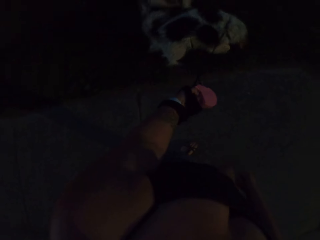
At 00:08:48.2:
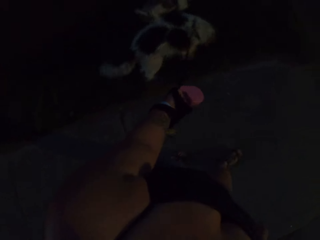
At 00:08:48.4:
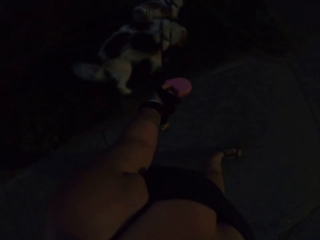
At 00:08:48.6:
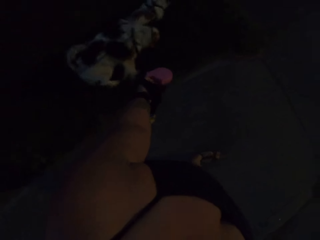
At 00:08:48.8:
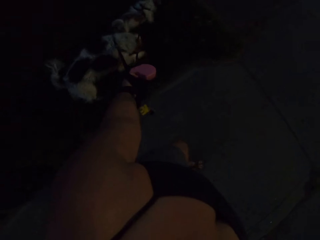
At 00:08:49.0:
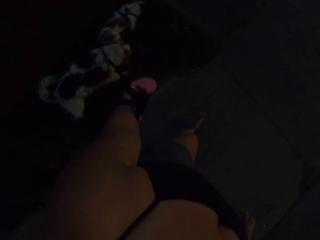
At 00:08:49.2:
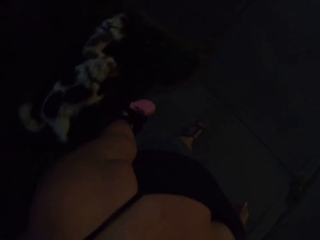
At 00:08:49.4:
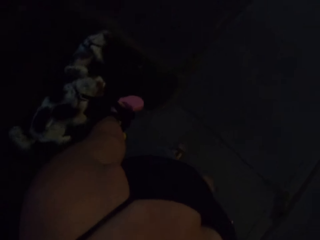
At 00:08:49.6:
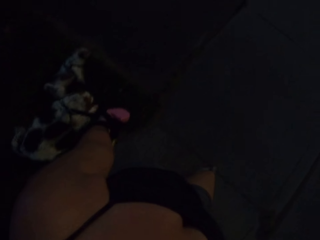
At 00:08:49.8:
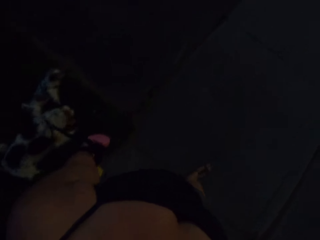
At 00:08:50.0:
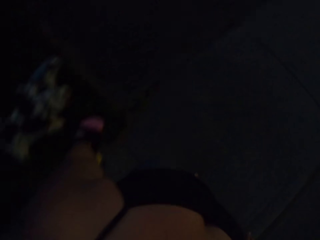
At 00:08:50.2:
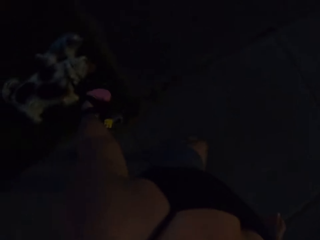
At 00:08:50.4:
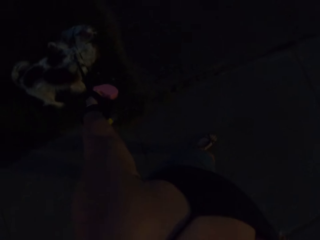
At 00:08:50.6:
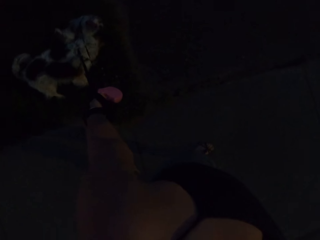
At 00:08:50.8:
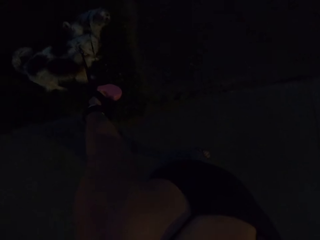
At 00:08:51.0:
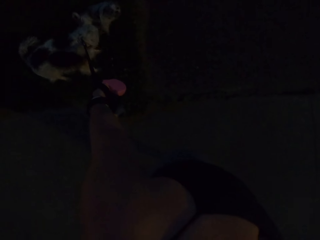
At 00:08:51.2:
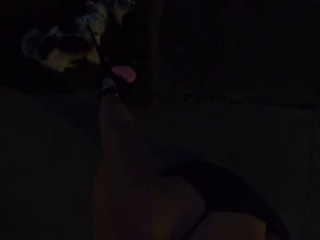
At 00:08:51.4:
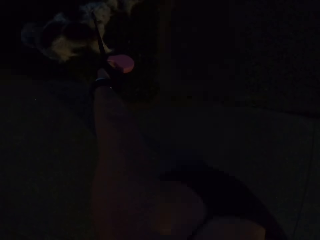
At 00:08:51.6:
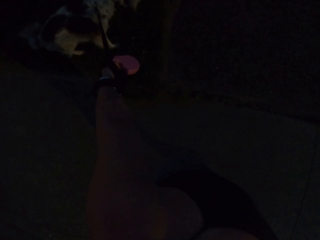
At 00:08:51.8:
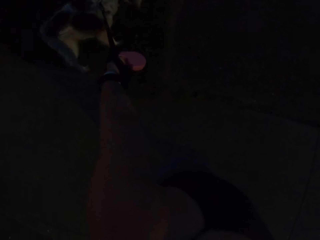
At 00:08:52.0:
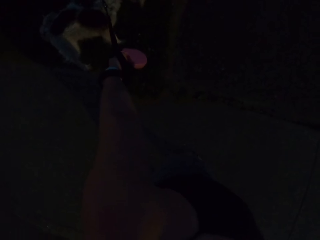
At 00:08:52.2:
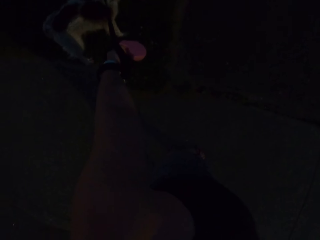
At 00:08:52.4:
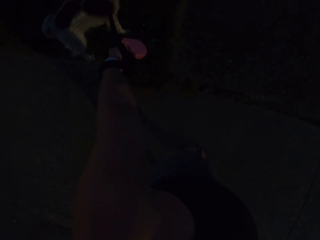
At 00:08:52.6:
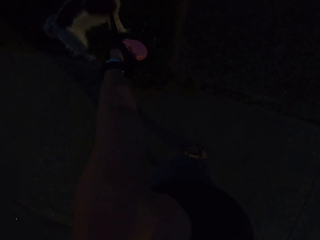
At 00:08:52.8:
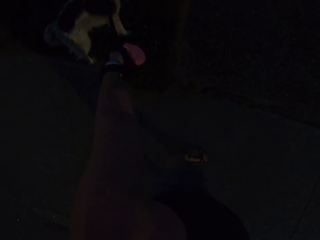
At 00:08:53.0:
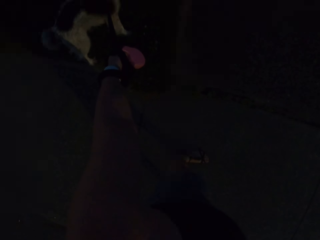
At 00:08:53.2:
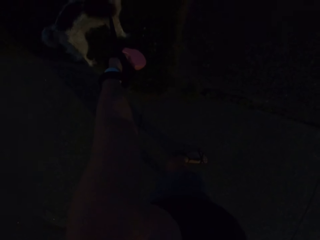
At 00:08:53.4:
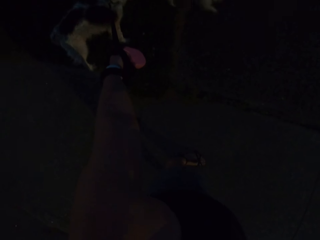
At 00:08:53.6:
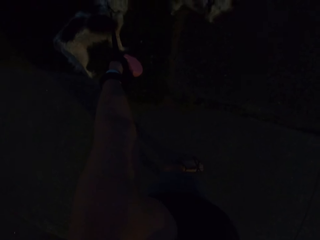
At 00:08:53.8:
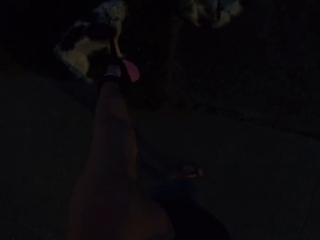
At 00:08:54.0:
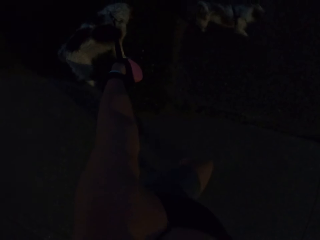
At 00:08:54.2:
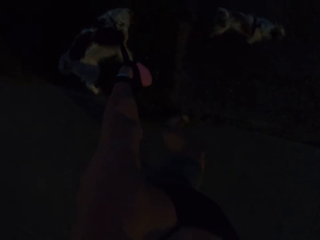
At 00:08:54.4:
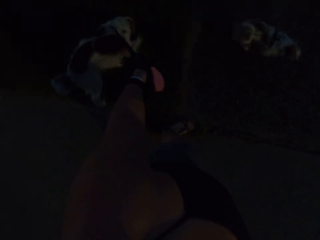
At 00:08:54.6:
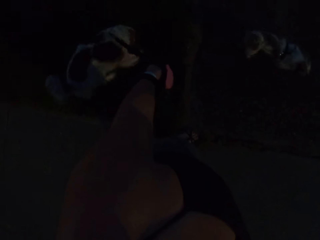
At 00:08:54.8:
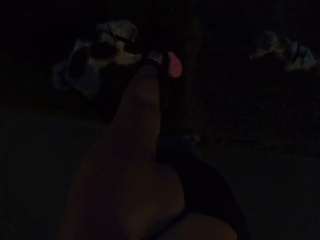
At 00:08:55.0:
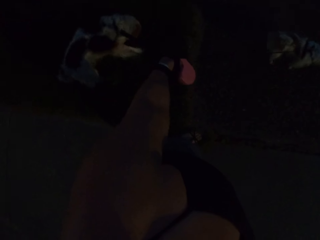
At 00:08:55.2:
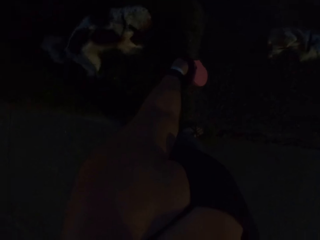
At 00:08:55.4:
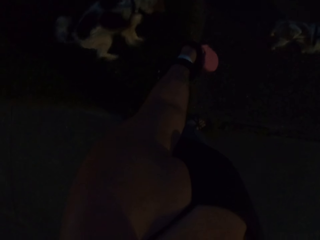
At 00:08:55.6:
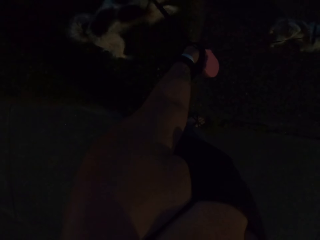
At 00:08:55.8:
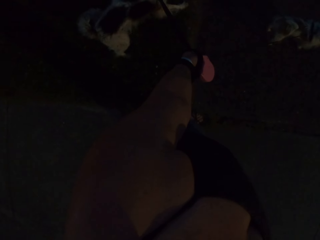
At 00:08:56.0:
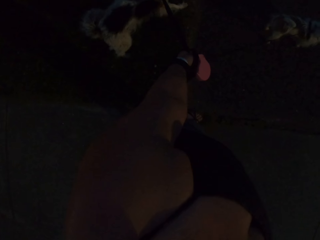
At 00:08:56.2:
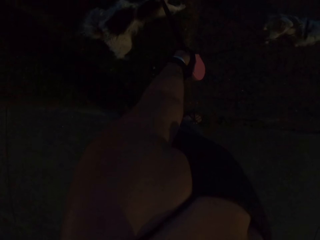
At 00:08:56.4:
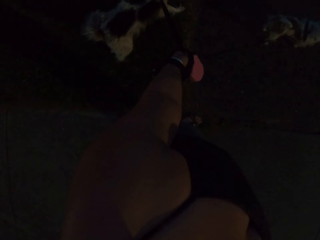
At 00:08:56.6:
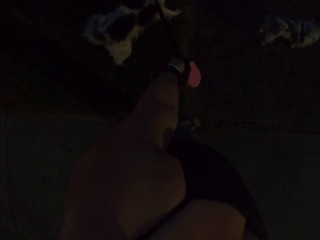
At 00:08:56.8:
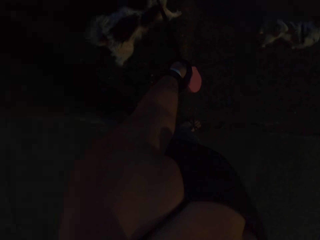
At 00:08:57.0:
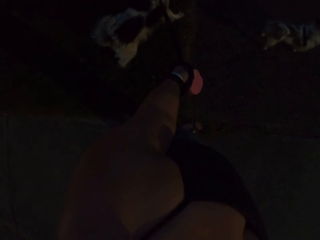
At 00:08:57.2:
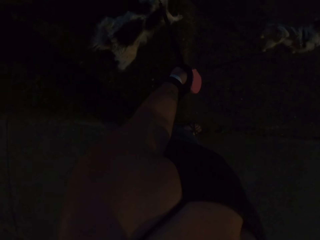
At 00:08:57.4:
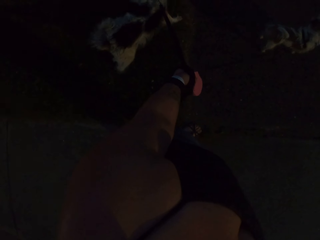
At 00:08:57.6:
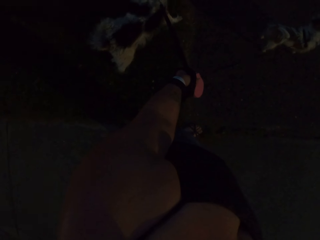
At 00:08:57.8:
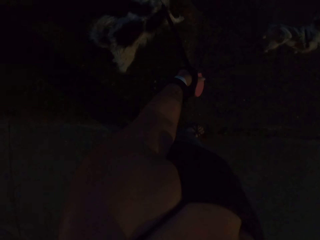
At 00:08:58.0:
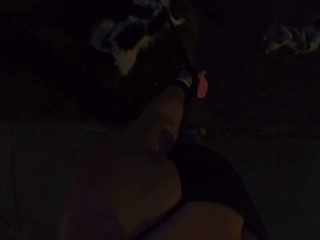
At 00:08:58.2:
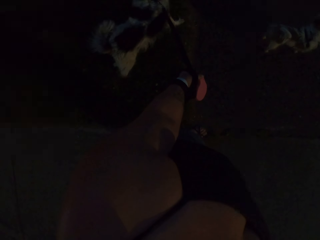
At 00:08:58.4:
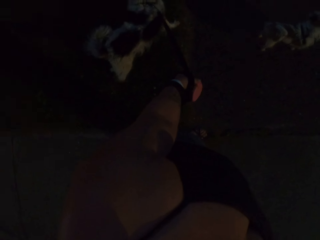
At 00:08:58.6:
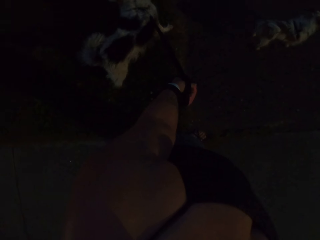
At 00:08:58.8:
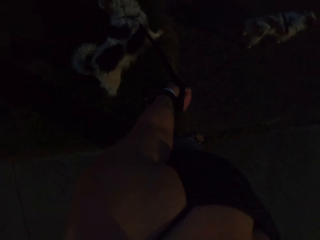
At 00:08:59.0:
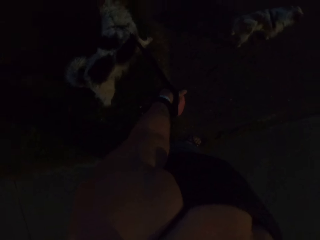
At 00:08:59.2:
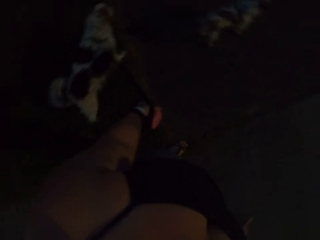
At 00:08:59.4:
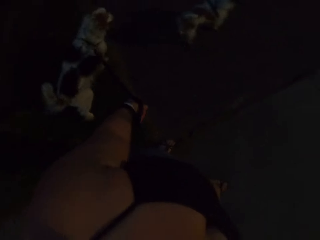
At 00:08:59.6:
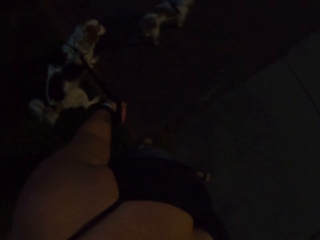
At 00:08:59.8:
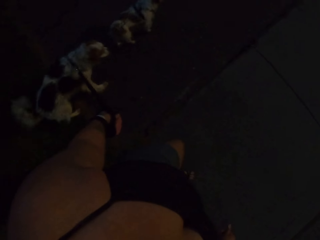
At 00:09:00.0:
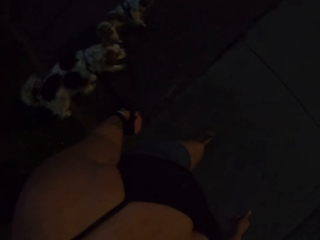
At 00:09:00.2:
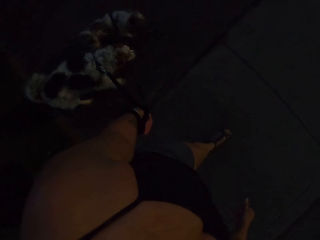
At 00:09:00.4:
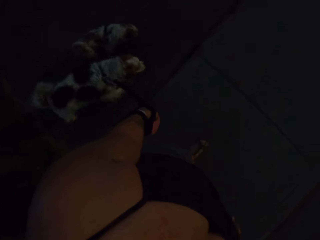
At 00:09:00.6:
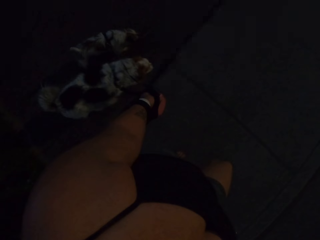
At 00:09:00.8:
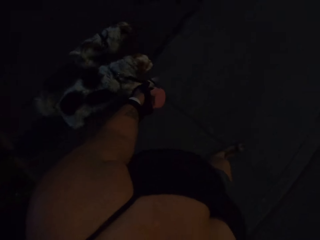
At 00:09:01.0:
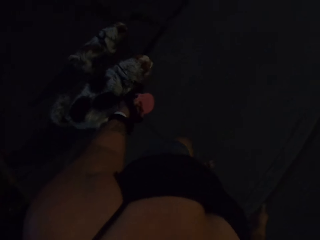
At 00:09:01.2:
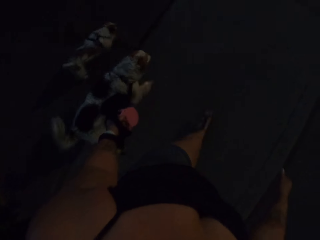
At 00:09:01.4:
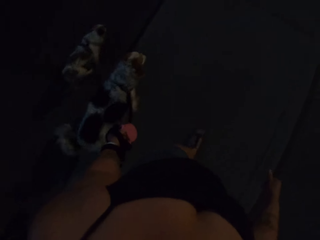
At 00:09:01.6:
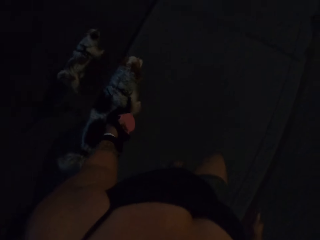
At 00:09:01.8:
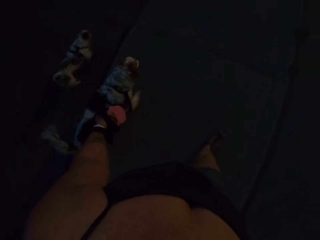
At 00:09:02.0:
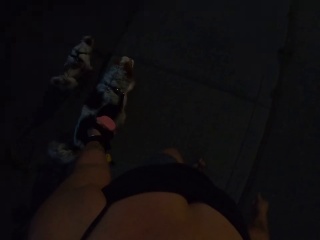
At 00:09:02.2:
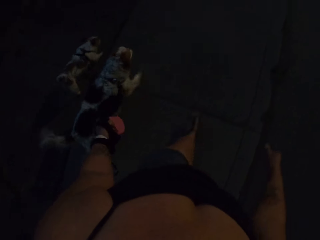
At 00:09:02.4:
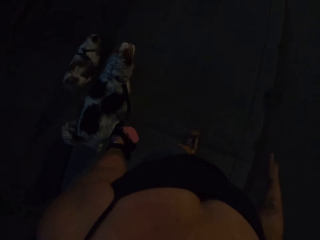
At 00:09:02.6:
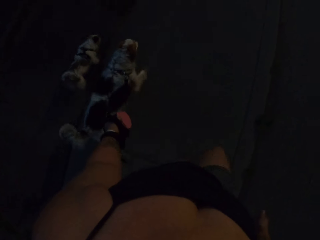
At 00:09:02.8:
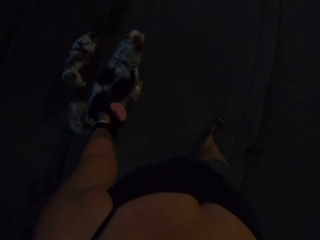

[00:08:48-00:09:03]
The camera wearer walks. They walk again. They stand. They look around. They walk.

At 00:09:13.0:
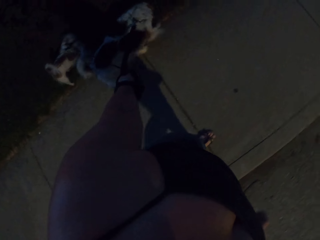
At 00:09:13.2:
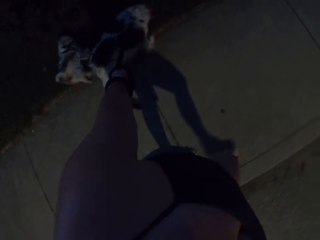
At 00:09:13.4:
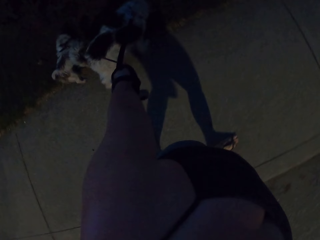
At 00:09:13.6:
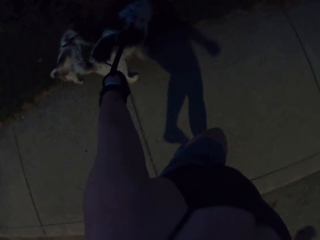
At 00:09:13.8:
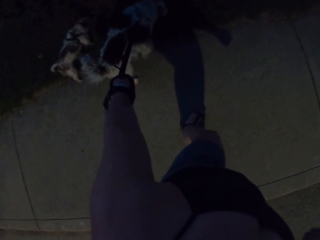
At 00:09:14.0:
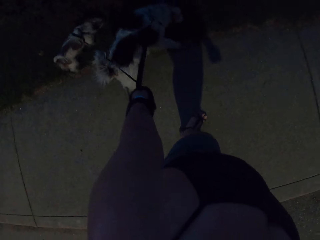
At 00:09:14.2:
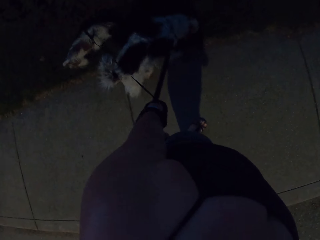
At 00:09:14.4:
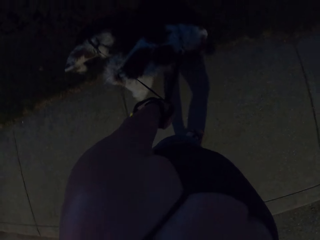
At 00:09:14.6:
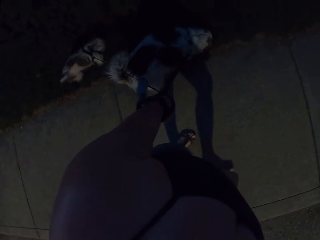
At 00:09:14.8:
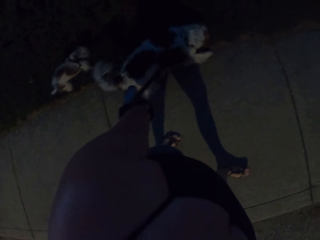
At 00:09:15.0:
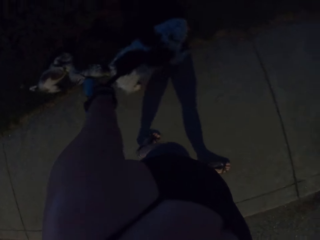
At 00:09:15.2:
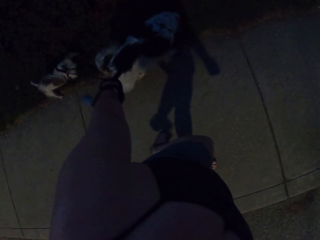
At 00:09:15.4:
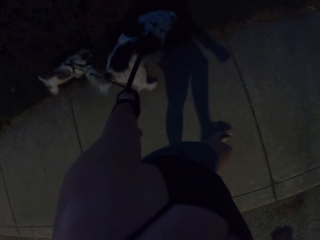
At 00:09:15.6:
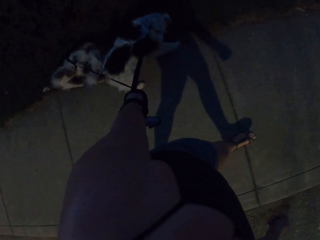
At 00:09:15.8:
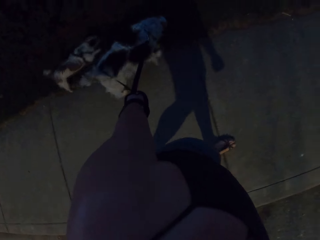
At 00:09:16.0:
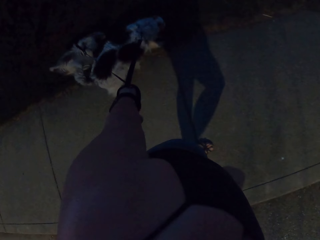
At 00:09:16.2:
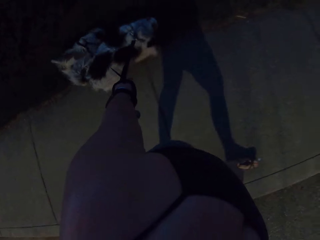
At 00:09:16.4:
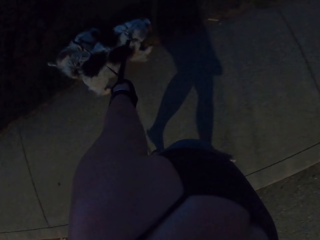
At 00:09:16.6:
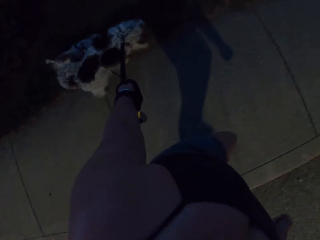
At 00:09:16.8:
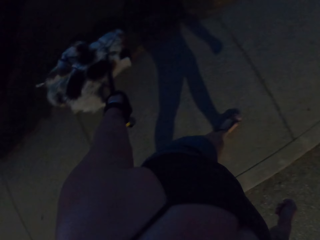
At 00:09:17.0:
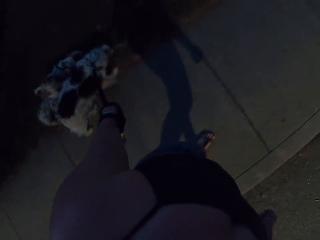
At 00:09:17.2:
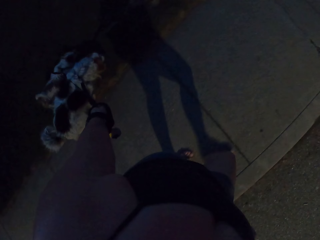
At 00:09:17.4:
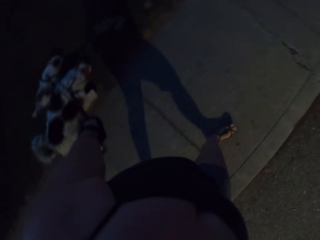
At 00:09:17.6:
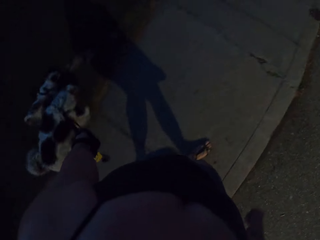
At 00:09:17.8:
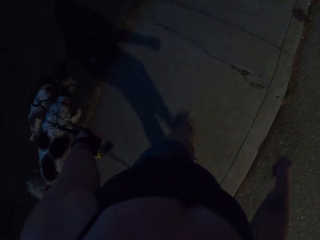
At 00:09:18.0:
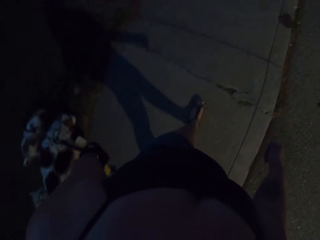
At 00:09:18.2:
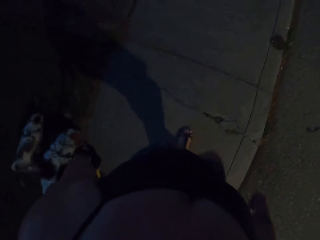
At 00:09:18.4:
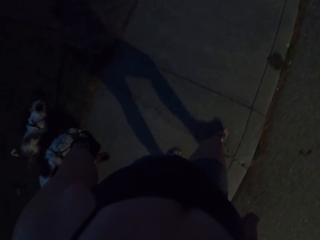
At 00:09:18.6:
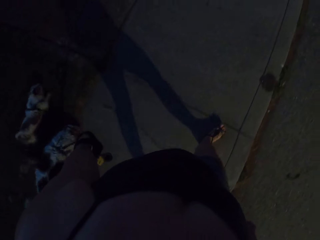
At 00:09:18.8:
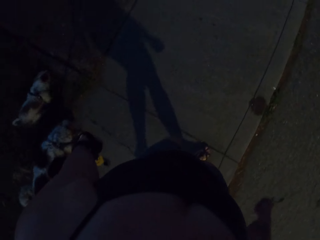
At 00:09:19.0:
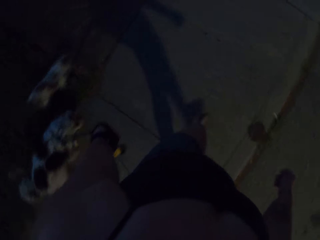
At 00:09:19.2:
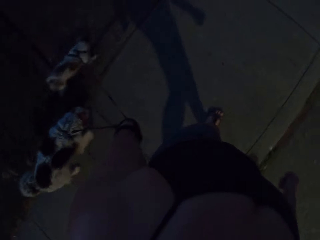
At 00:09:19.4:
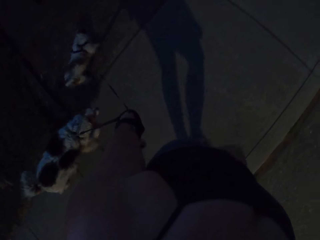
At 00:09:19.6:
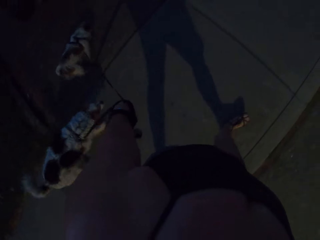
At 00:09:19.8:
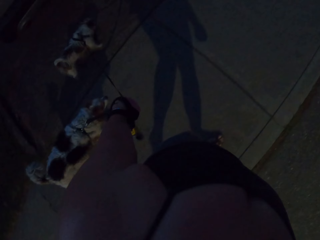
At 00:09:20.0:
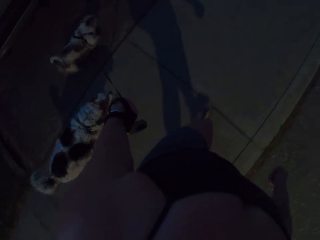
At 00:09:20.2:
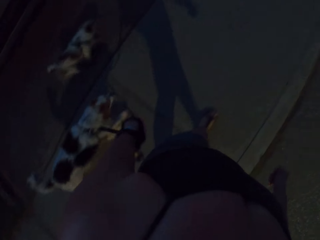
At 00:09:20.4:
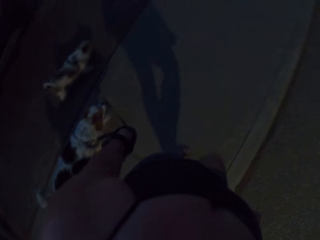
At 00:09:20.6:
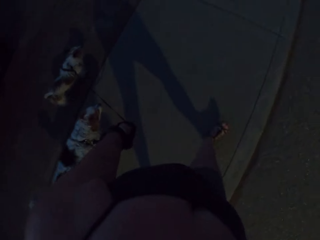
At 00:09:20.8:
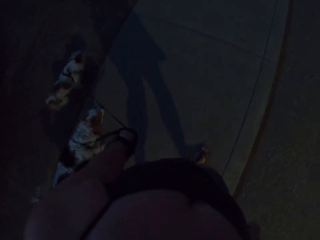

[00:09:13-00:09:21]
The camera wearer walks on the road.
